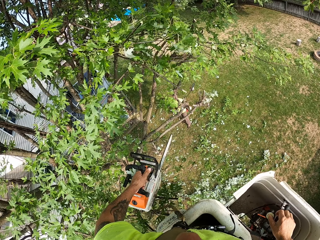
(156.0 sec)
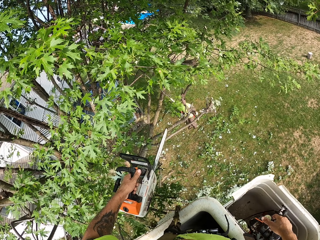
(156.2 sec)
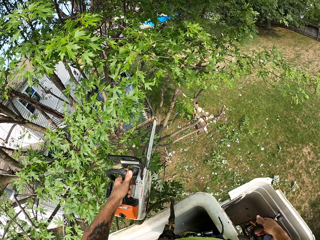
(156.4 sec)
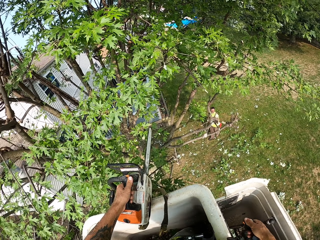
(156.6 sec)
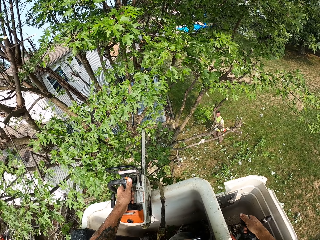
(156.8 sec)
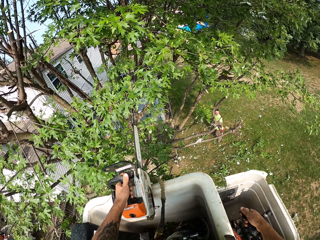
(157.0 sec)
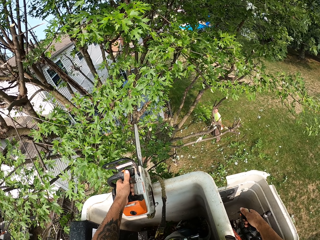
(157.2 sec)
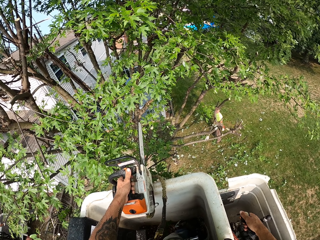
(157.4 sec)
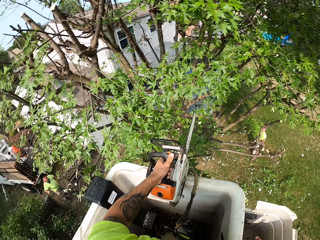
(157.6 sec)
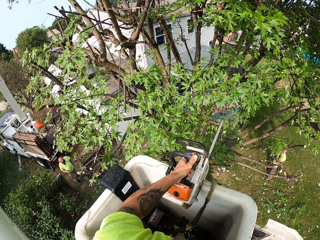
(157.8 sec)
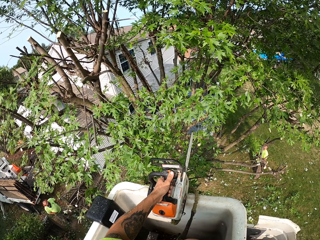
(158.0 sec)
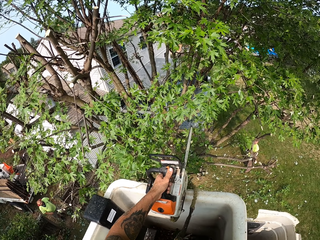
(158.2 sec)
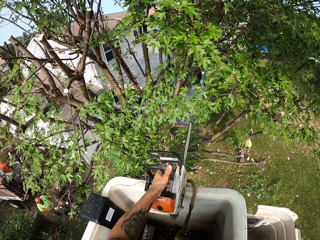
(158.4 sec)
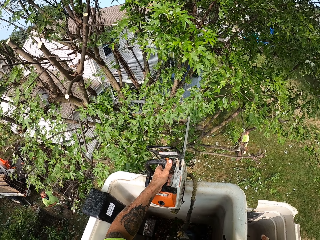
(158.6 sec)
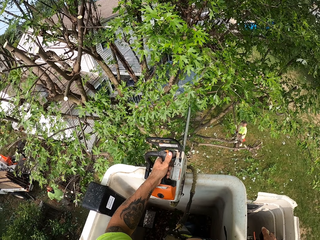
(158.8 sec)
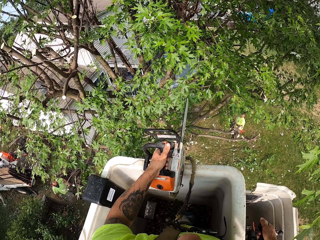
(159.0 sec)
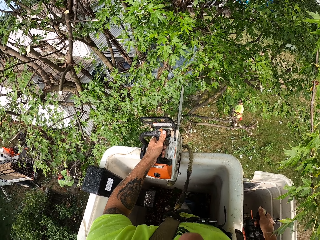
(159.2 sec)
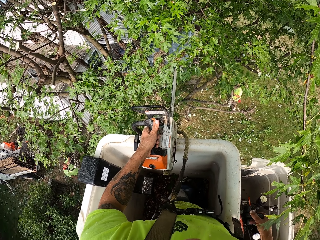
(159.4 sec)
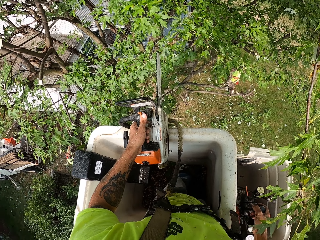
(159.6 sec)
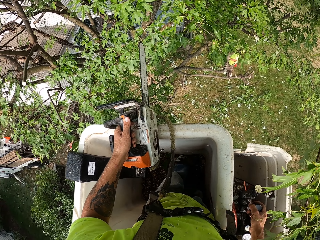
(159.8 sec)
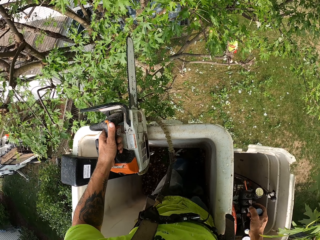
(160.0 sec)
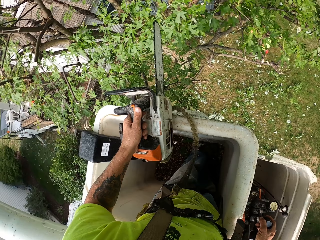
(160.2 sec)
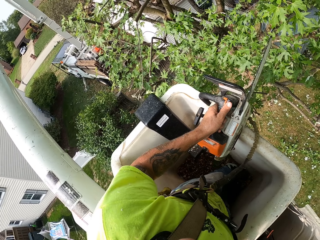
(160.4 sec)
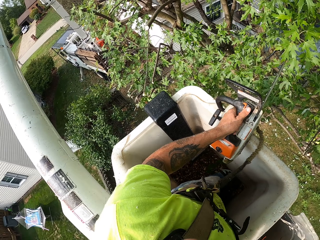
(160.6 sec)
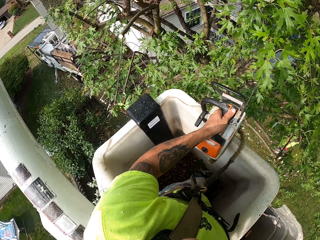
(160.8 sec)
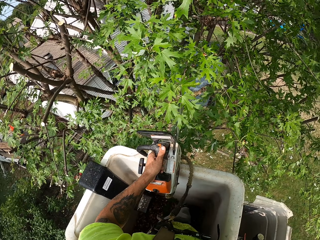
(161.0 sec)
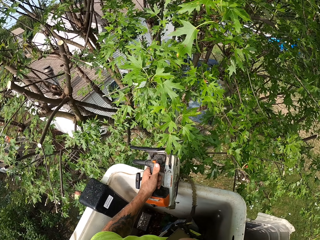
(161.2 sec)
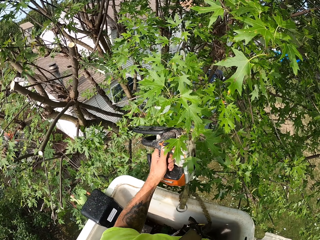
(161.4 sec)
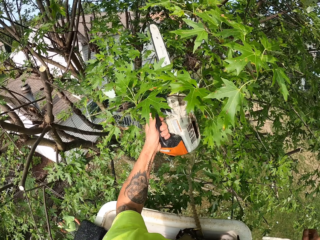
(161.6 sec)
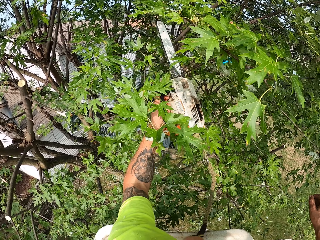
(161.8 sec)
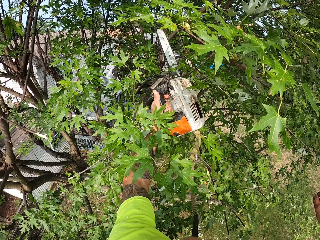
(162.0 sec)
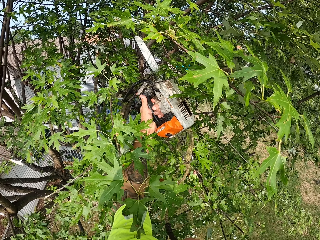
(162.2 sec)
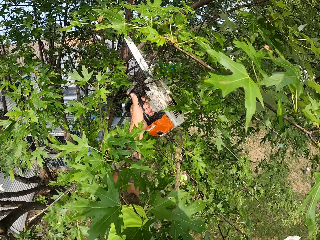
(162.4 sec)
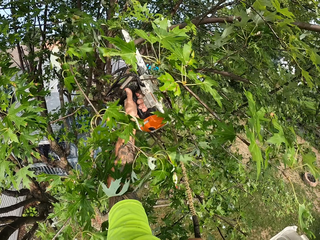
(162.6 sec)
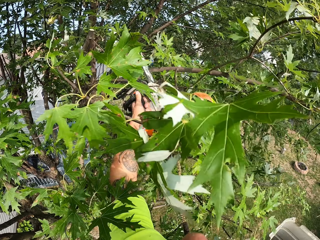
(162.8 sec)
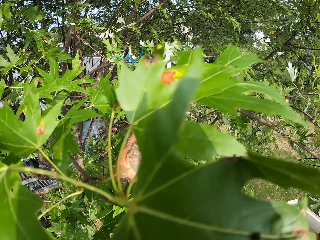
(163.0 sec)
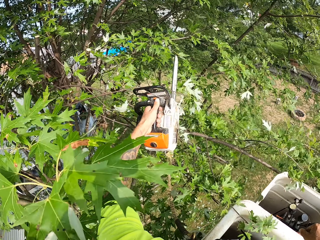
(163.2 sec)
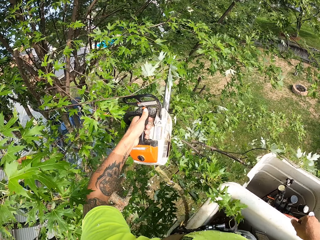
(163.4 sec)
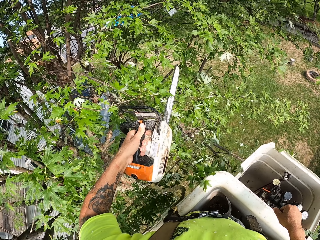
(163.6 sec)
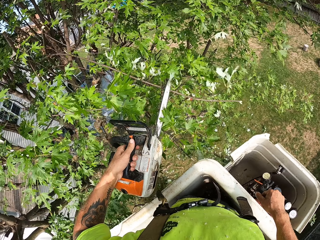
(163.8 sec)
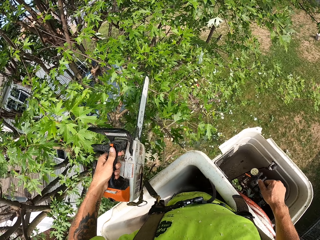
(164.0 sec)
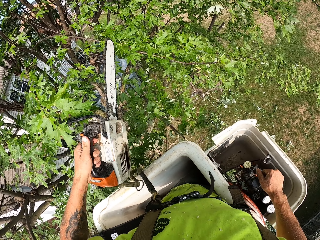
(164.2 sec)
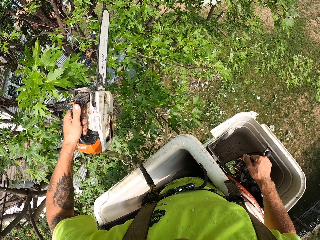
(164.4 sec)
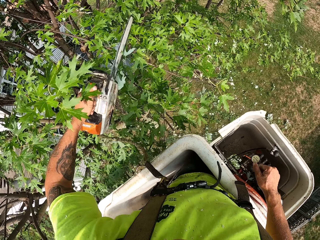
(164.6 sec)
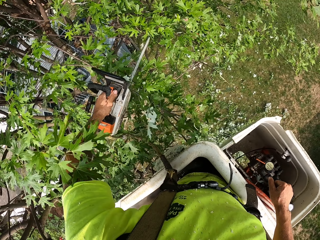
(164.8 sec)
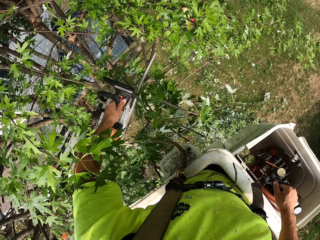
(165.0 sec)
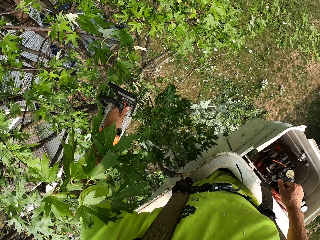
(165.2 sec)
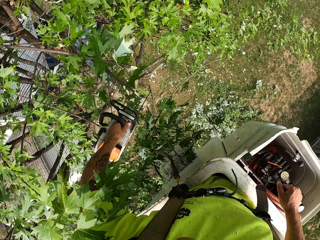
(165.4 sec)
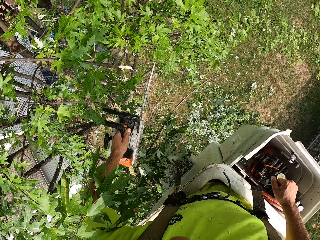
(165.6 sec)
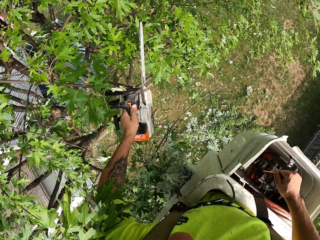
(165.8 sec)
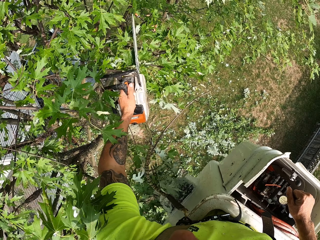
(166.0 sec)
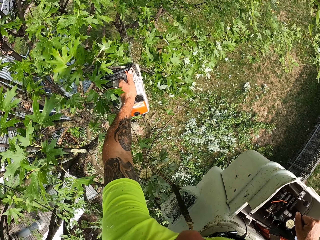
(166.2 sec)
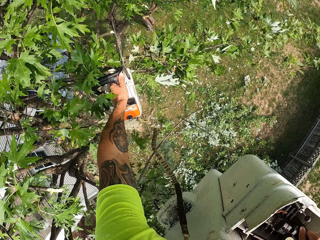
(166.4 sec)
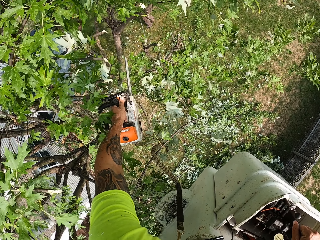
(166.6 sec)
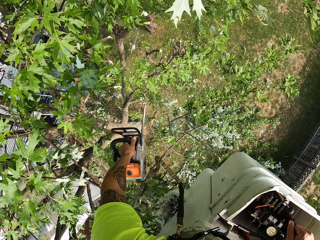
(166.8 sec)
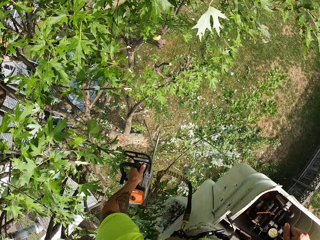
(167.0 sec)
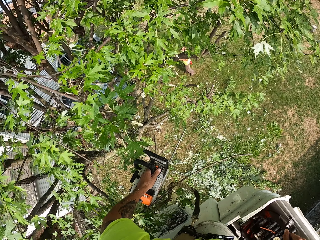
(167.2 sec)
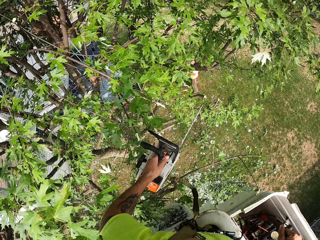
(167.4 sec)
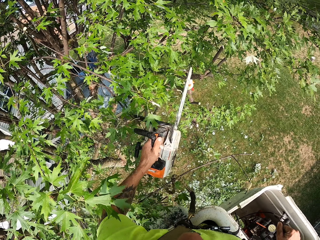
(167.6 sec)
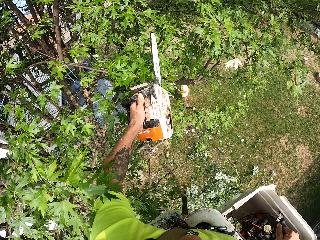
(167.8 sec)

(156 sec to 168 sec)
The camera wearer operates the crane bucket. He pulls the hydraulic lever of the boom lift with his right hand. He cuts a tree branch with the chainsaw in his left hand.

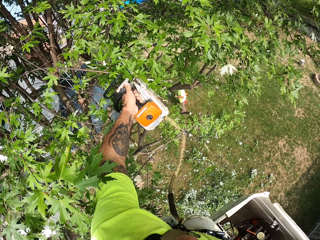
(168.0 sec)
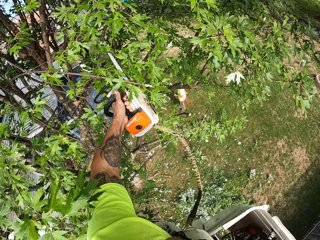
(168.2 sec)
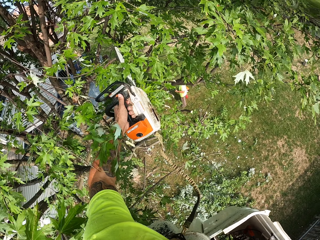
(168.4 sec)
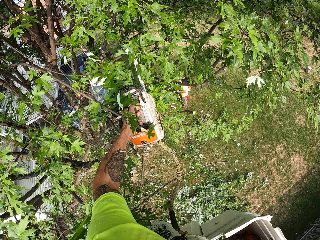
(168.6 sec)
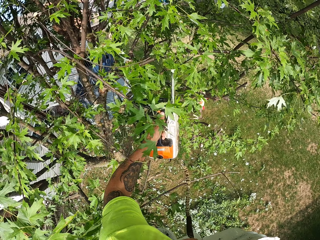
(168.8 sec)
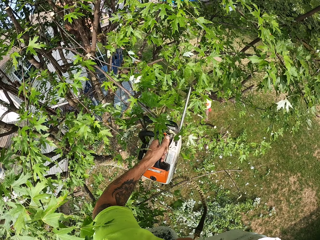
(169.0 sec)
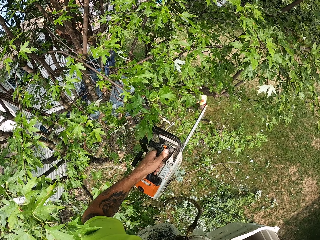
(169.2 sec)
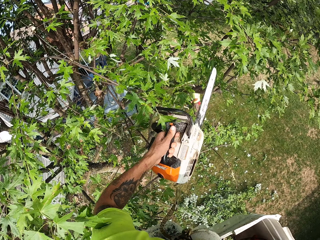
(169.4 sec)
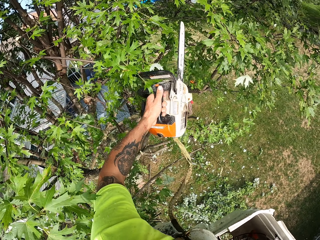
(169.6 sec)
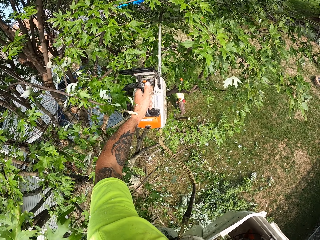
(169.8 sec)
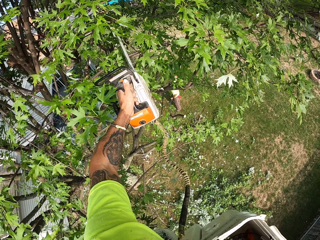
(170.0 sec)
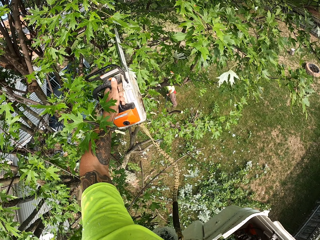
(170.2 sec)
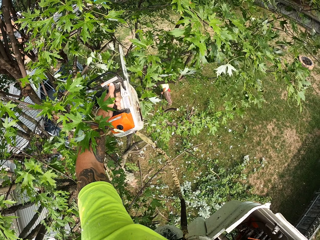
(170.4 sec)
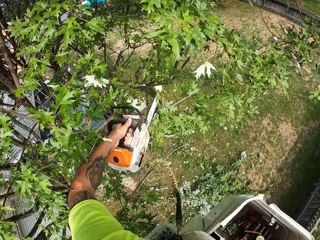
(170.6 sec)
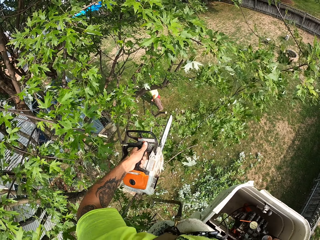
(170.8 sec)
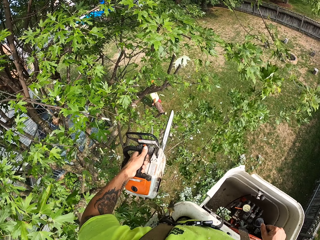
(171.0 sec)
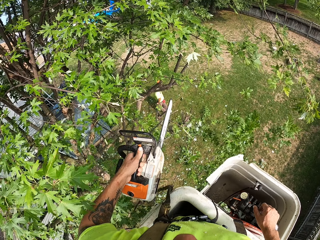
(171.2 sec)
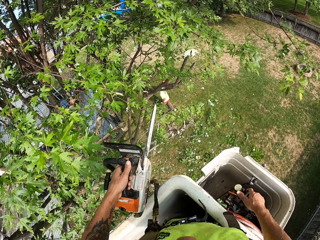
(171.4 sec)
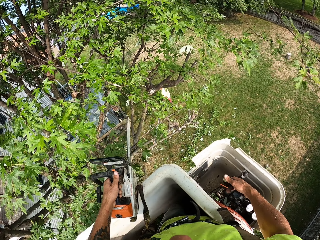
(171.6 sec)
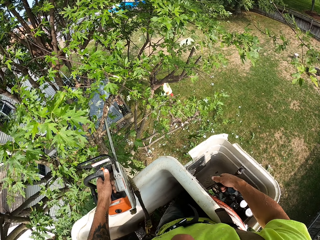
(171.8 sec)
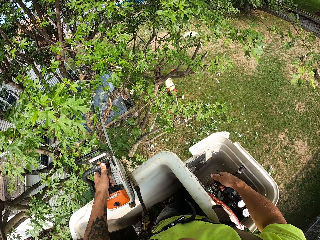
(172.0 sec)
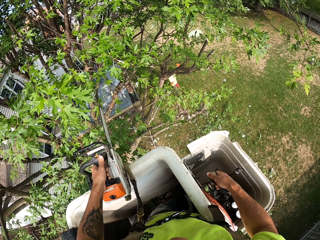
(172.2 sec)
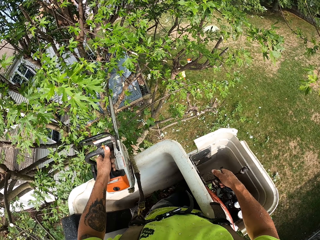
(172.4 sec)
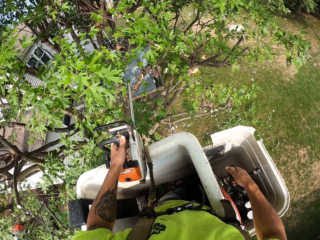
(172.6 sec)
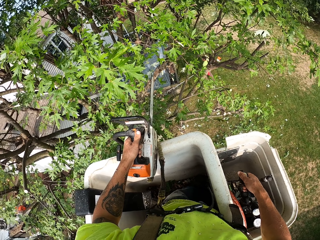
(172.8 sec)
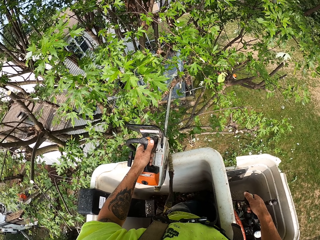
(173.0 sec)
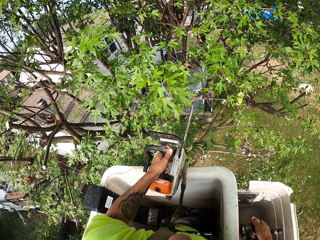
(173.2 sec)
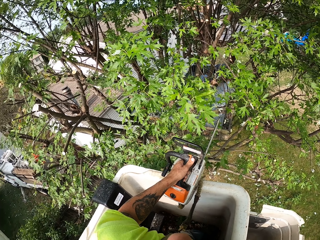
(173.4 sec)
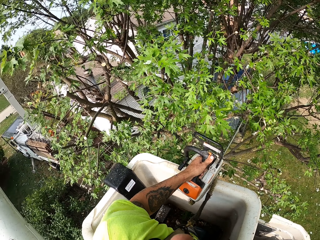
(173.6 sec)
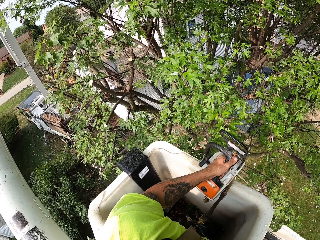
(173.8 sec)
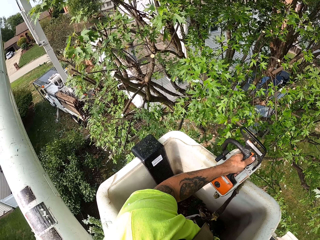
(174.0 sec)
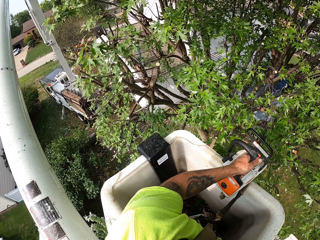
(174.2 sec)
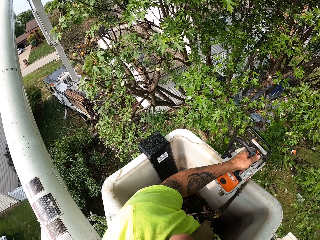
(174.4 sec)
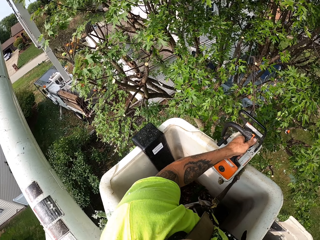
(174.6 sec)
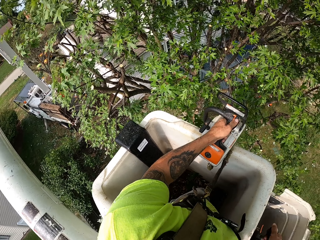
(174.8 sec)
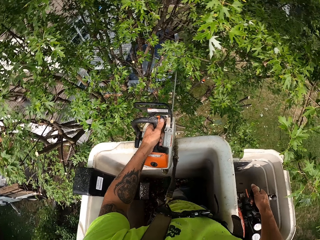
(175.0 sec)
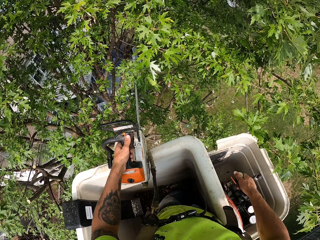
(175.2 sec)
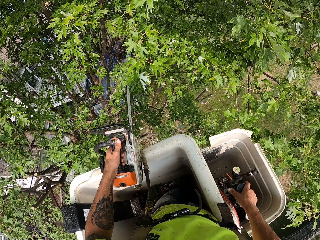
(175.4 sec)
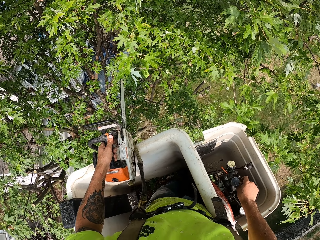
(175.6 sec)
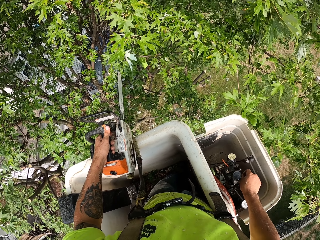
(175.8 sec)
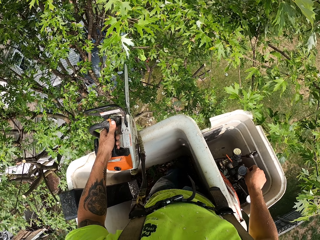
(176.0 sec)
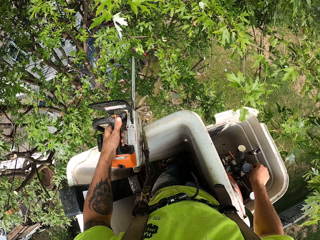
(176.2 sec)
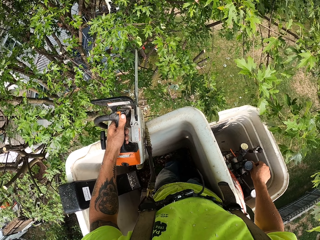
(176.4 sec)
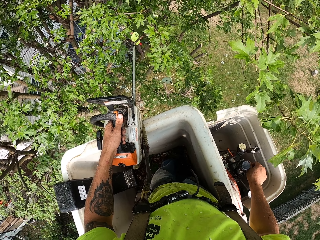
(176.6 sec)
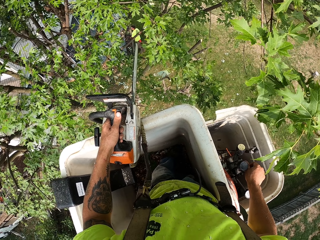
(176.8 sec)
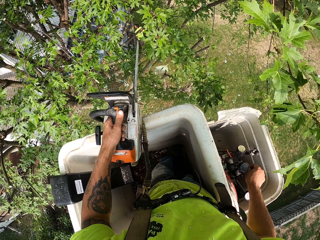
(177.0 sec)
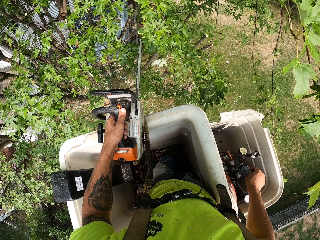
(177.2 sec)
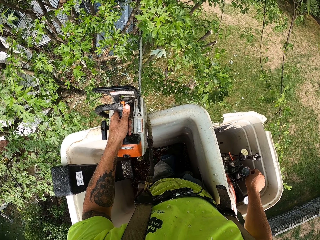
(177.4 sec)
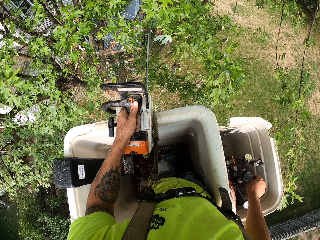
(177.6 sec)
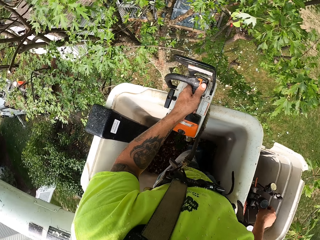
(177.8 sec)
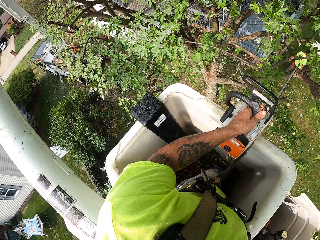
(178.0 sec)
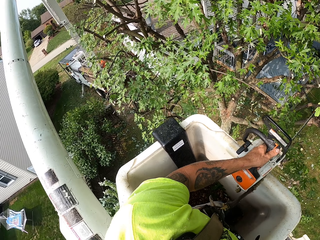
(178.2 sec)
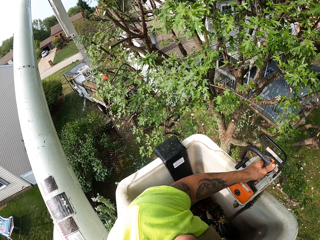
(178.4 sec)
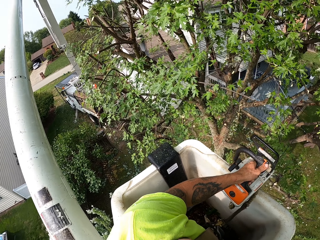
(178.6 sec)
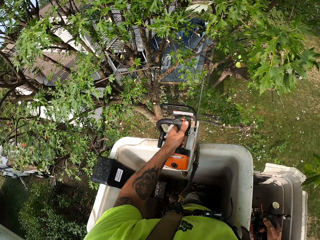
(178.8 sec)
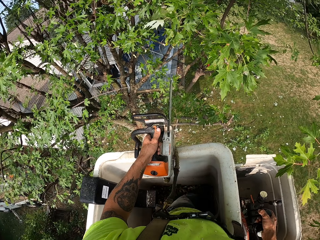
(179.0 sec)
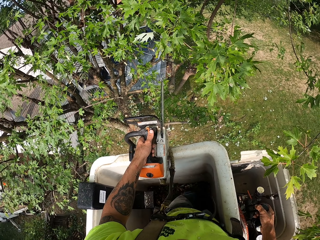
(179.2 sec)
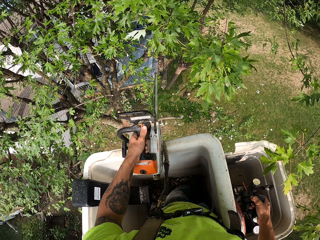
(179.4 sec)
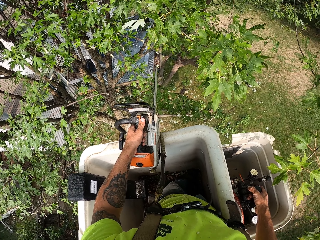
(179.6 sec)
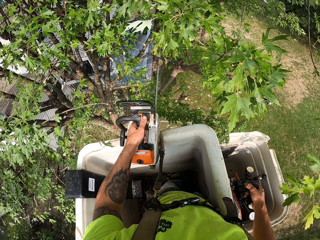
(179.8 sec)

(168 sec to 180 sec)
The camera wearer pulls the hydraulic lever of the boom lift with his right hand.
